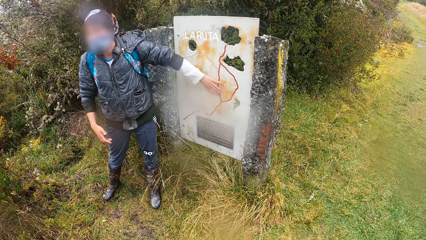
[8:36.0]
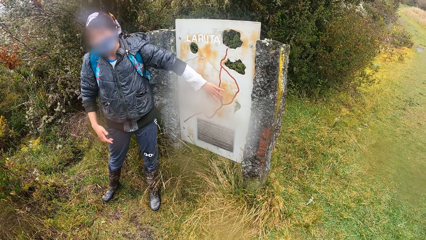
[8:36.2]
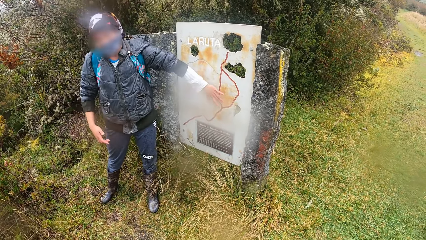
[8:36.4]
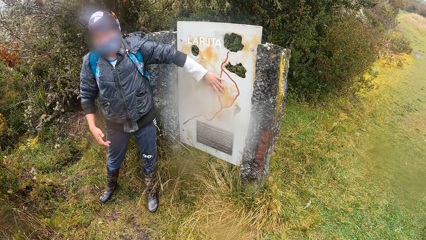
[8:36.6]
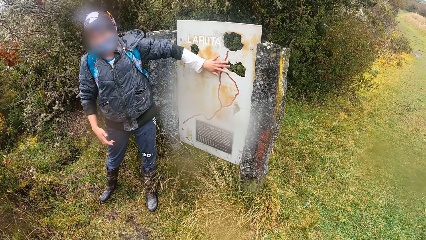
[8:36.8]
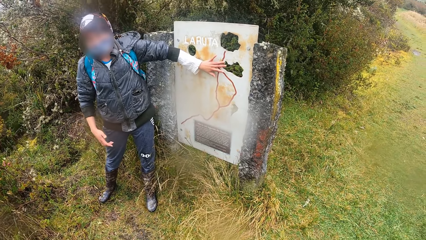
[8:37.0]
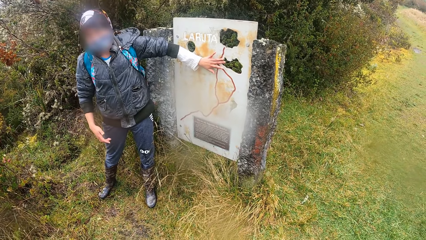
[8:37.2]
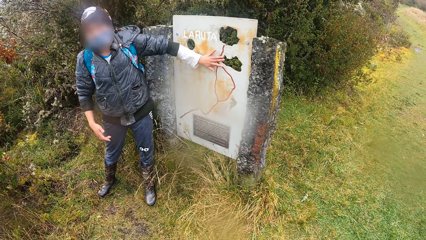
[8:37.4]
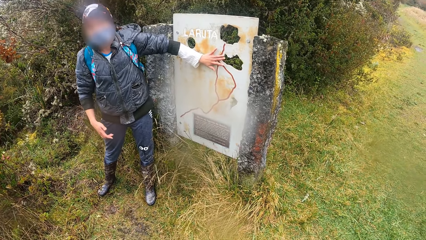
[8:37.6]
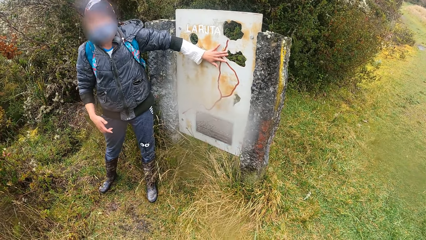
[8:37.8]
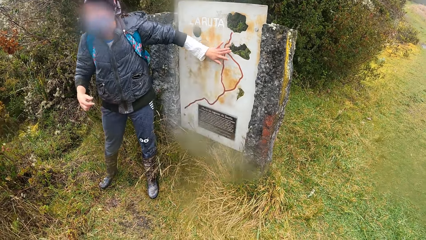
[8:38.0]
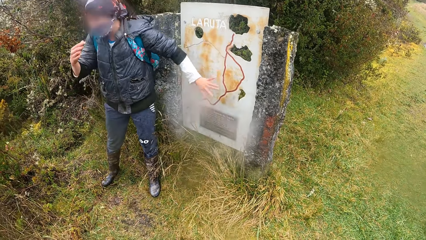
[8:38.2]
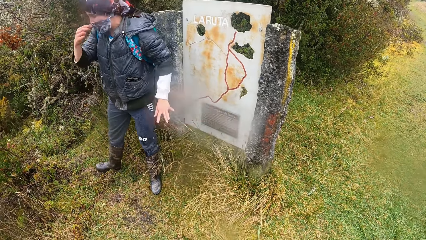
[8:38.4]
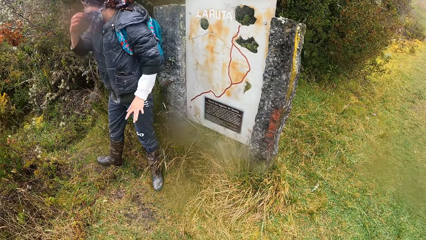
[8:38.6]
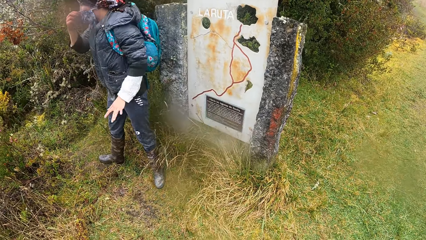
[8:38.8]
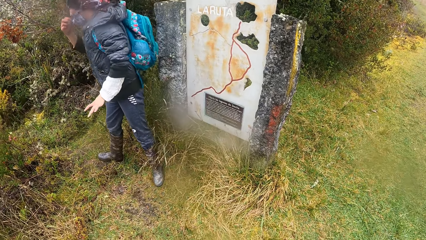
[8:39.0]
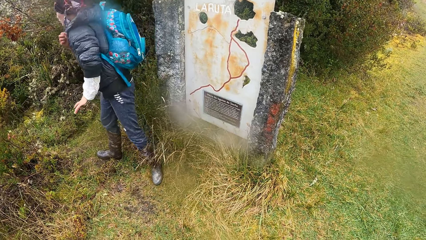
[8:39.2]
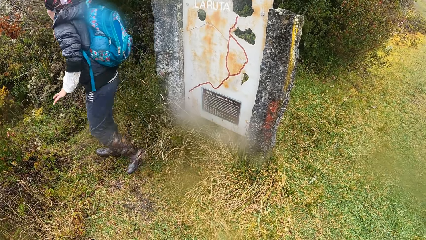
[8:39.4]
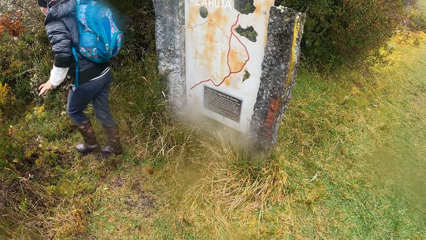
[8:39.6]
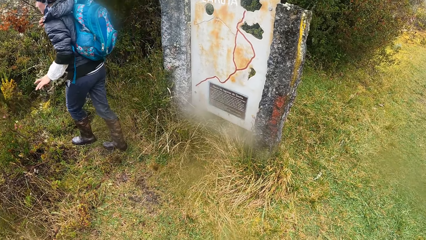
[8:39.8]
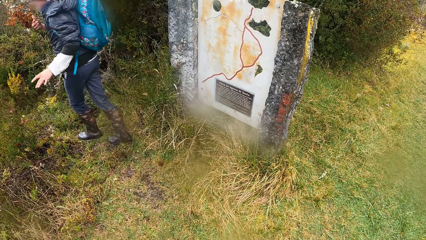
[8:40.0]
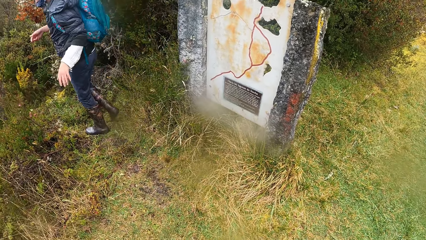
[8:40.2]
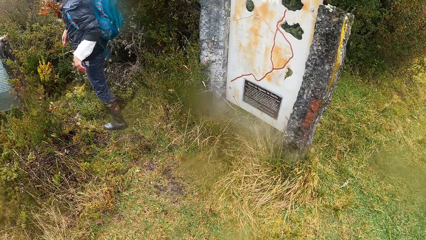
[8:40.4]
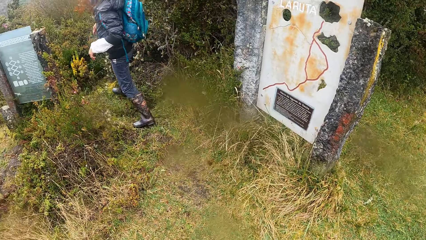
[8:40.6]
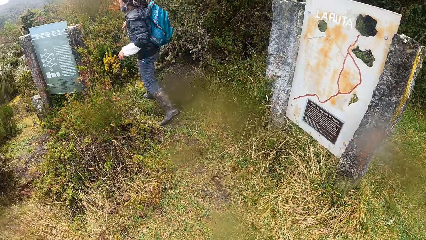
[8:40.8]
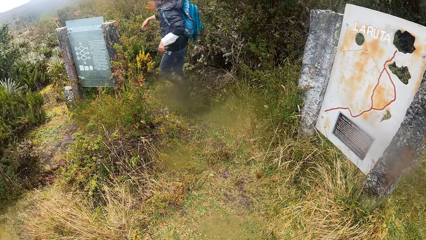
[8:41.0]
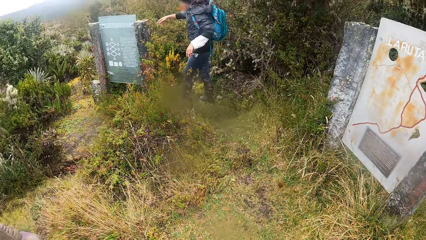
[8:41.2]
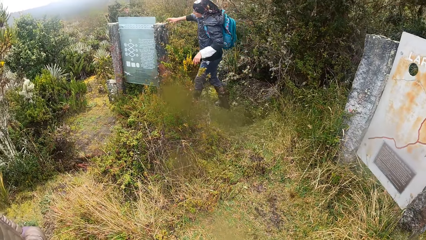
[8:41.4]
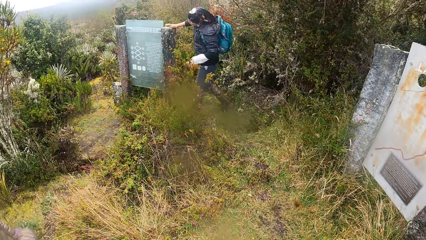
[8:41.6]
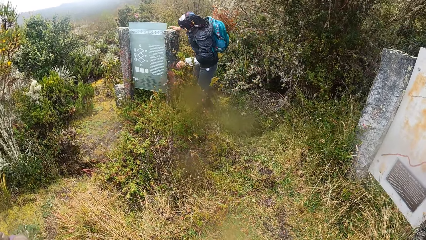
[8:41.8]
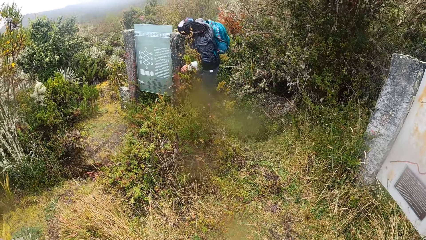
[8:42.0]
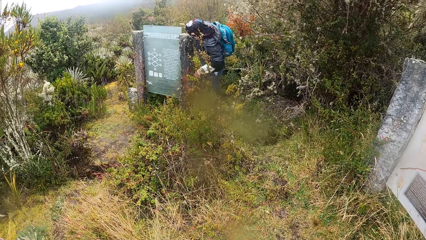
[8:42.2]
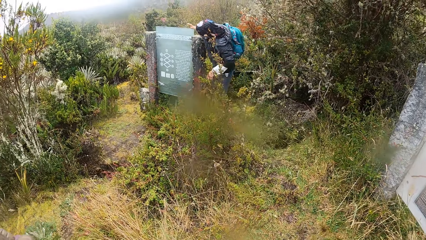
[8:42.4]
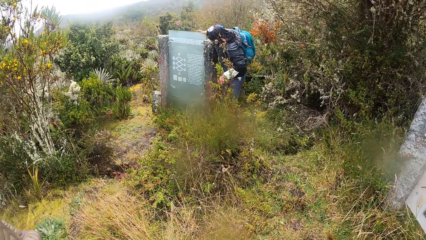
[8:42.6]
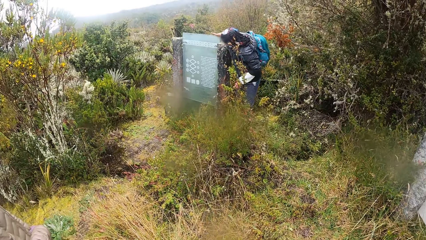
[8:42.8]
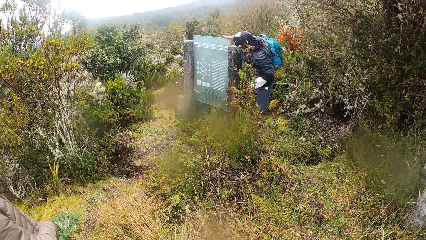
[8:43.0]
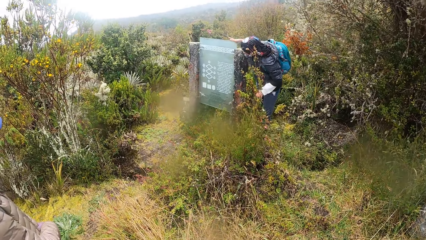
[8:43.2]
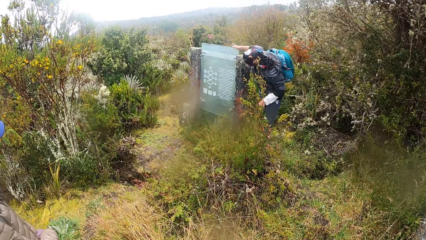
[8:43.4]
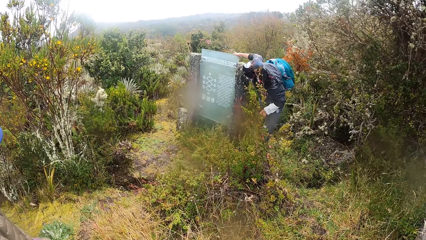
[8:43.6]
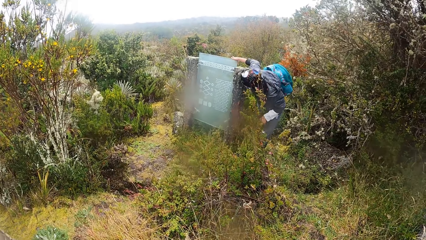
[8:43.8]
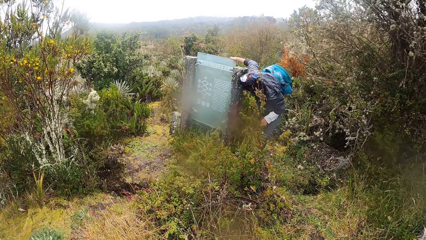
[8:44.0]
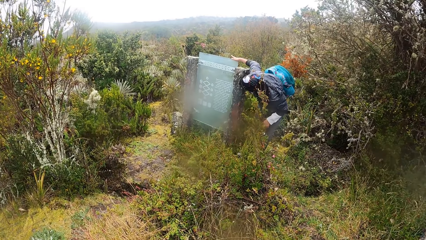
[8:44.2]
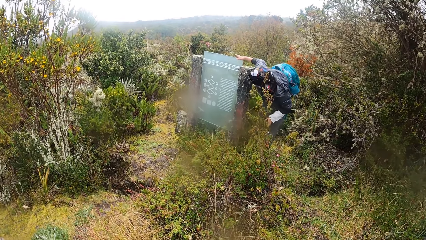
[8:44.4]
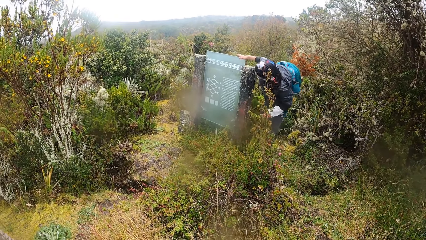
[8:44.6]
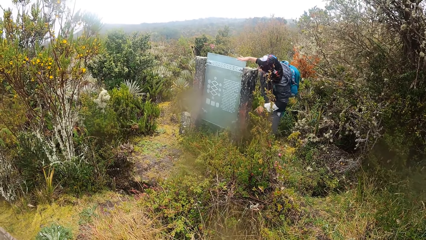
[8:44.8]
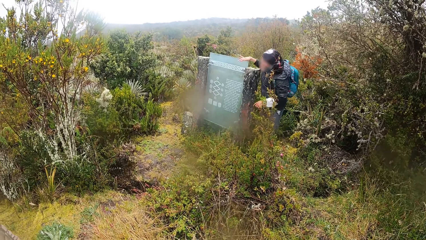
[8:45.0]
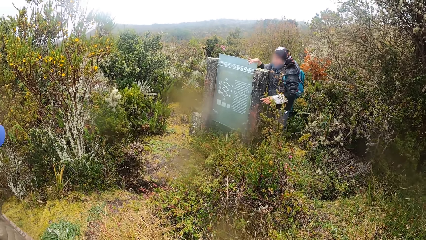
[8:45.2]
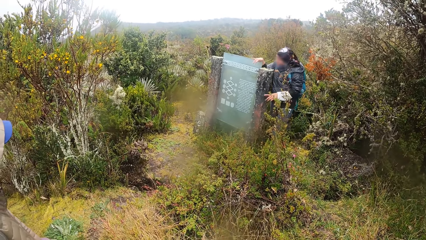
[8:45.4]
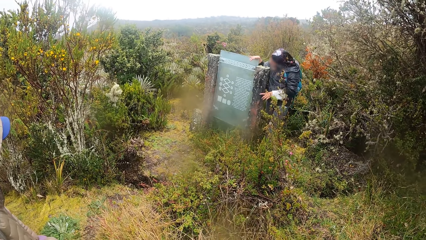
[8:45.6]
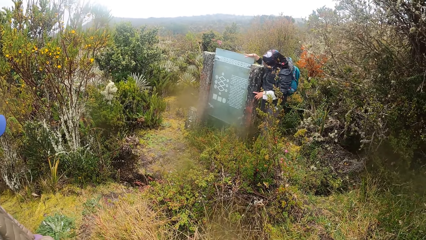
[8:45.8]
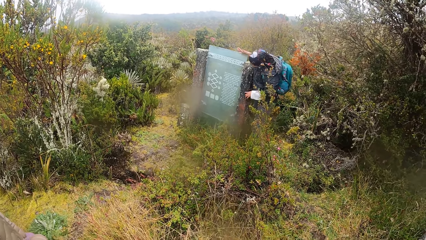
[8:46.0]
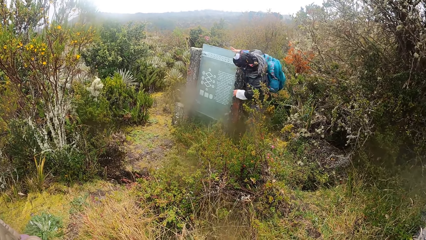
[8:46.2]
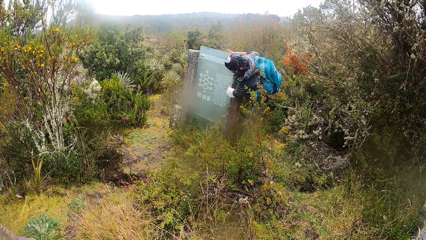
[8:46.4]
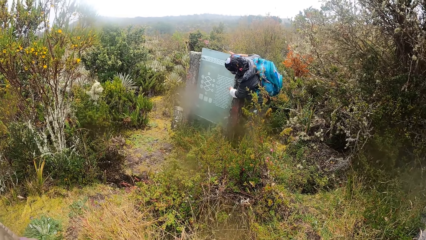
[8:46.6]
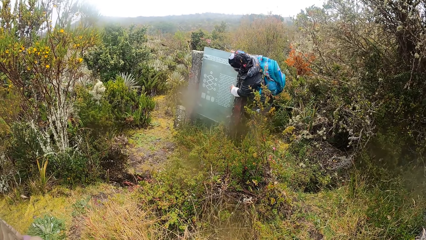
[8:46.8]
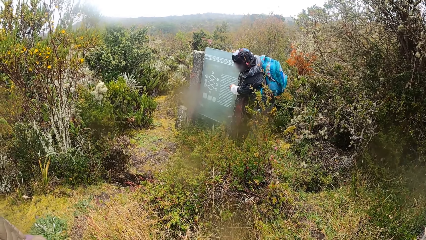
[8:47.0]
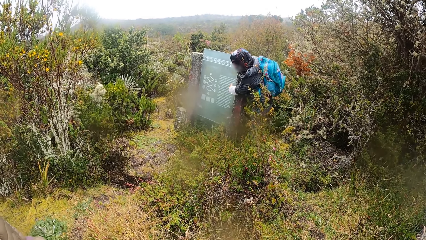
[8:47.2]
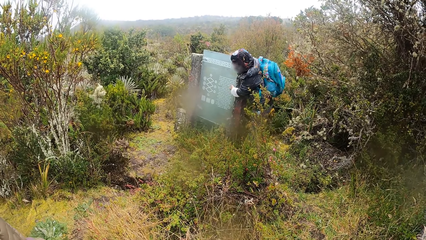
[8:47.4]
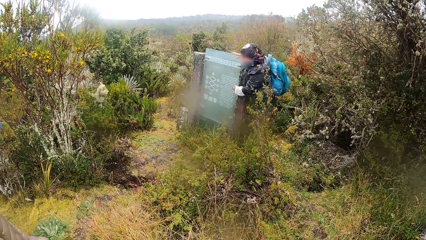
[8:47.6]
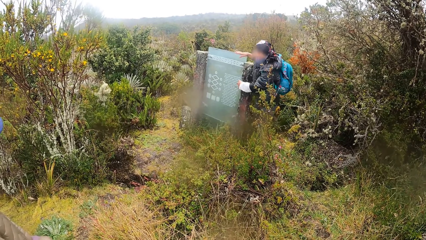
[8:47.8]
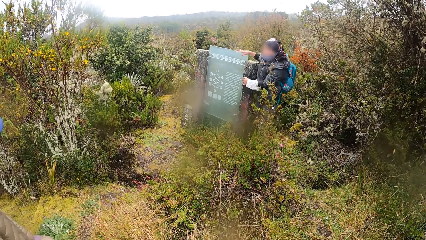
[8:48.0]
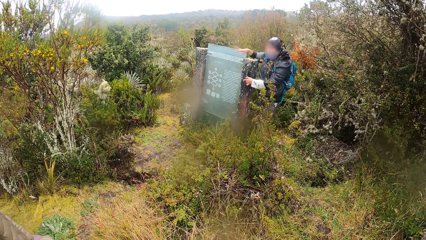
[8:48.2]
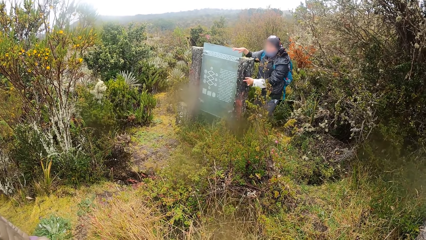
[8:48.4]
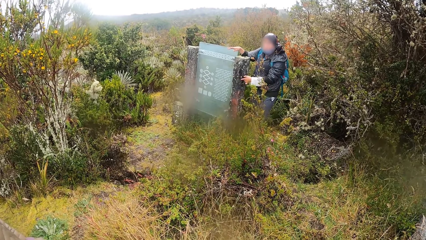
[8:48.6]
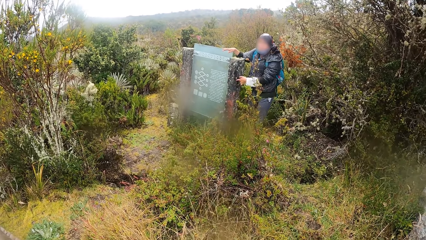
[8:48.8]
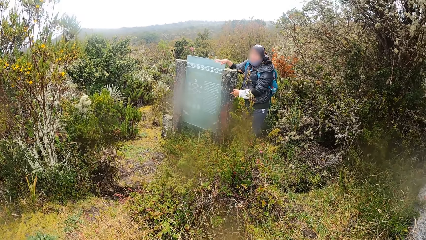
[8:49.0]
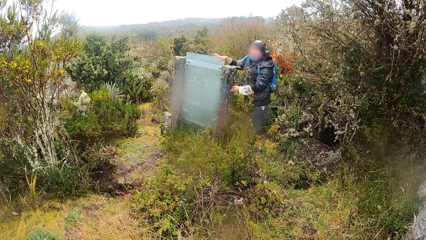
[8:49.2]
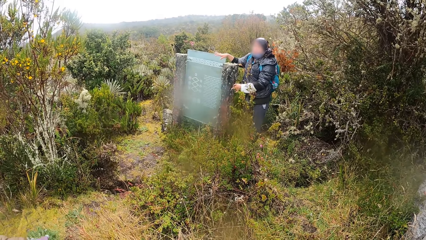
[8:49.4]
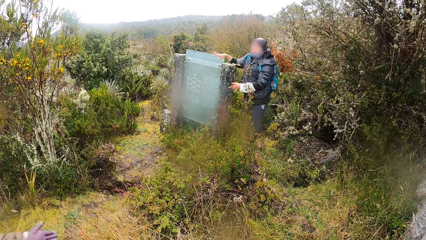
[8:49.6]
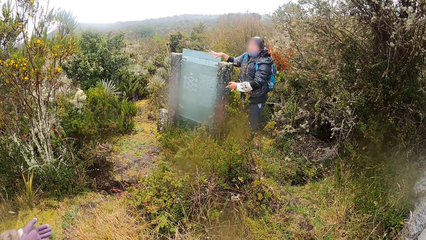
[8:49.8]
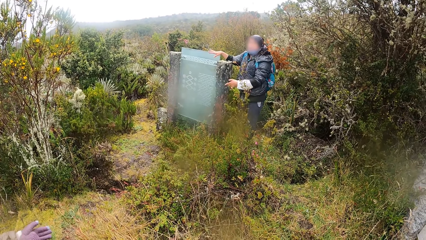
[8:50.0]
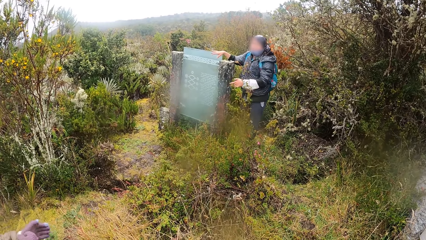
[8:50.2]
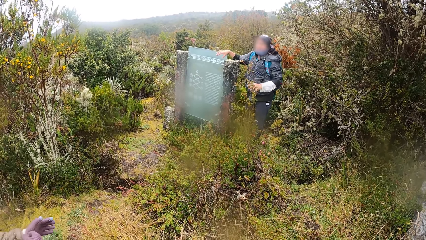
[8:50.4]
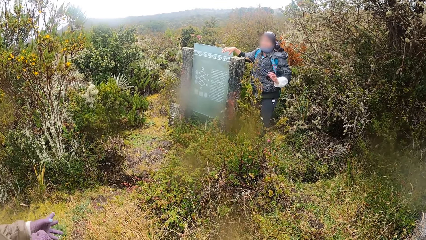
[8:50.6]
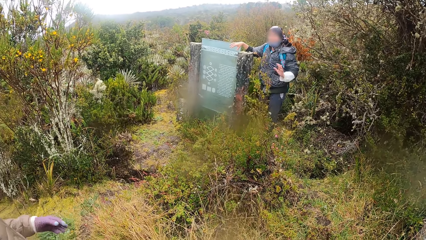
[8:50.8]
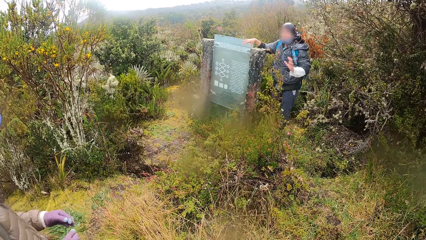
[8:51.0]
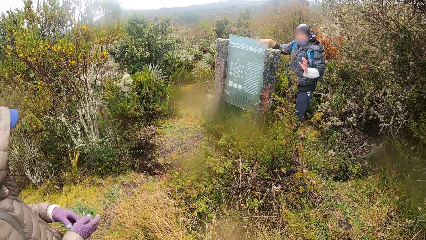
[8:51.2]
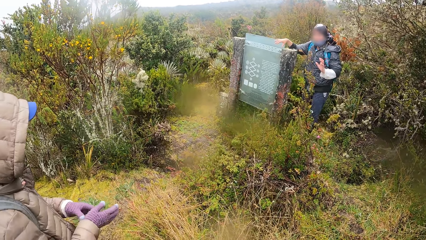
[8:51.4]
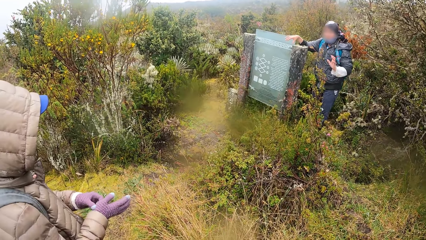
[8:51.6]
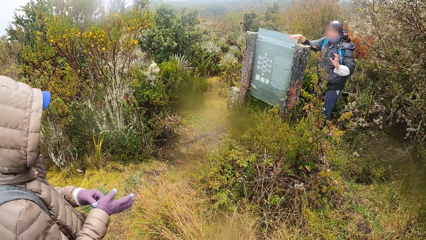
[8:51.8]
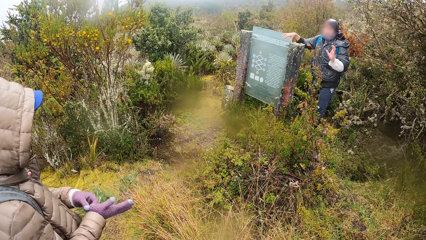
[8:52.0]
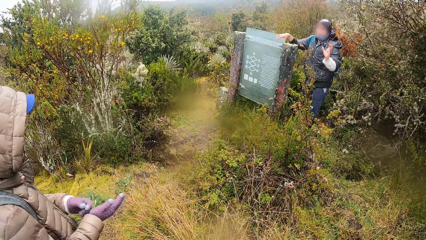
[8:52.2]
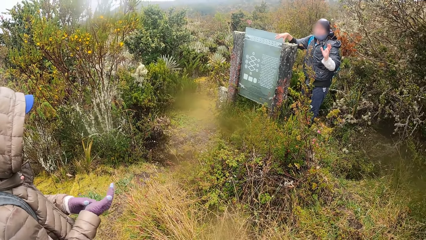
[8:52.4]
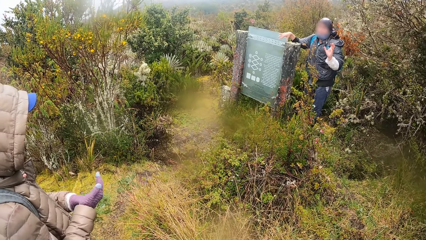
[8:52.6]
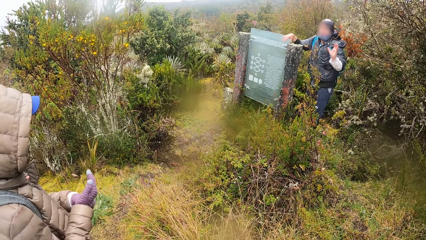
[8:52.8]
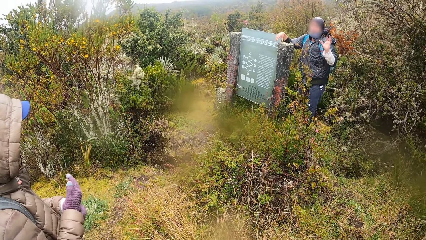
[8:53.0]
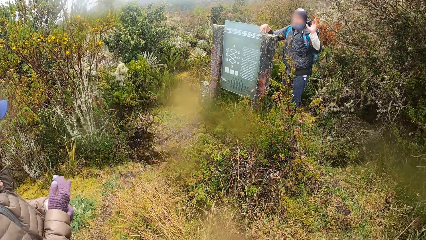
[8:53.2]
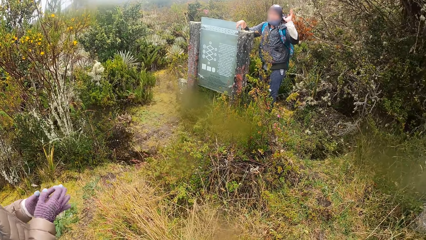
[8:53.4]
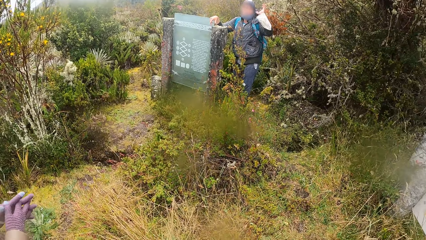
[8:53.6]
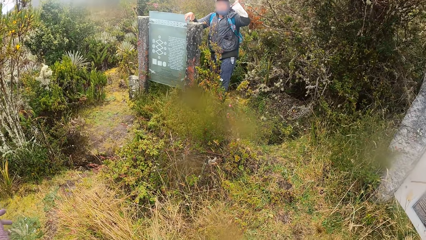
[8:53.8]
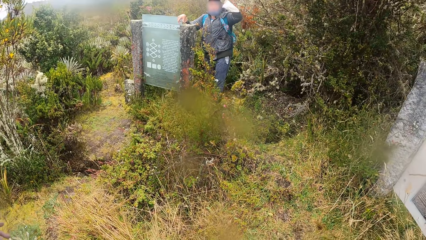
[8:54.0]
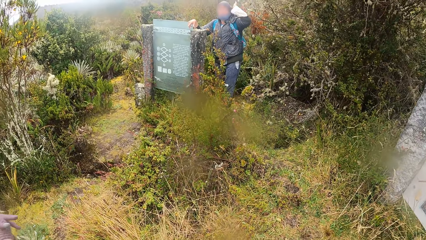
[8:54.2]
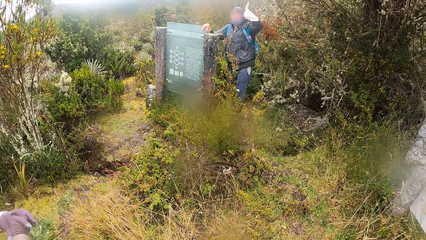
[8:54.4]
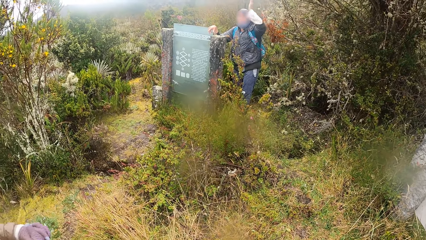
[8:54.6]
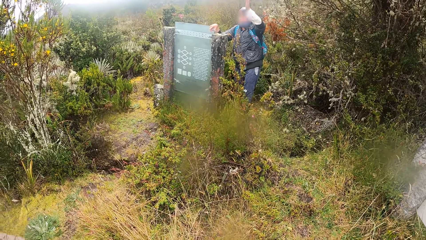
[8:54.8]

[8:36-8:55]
The woman removes her left hand from the display board pillar. The woman removes a nose mask on her face with her right hand. The woman walks towards a written stone. The woman touches the display board pillar with her right hand, removes her right hand from the display board pillar, and touches the display board pillar with her right hand. The woman touches the display board pillar with her left hand and removes her left hand from the display board pillar. Another lady adjusts her gloves.
